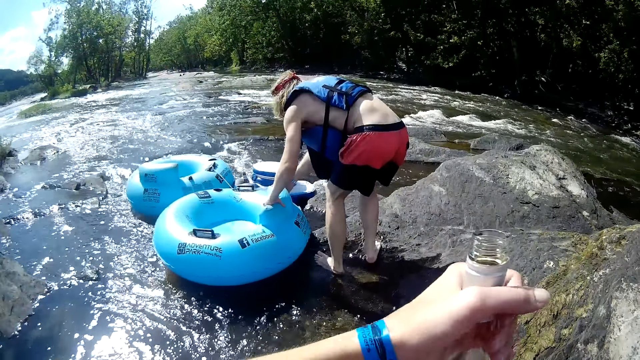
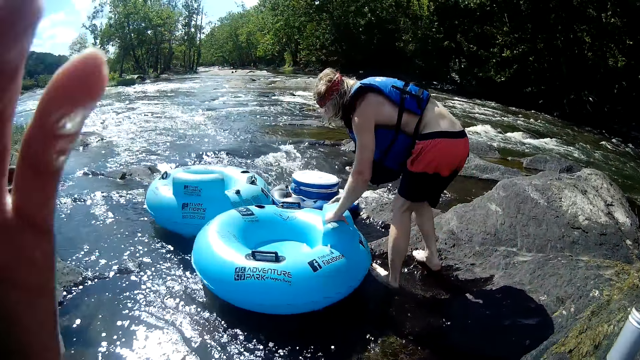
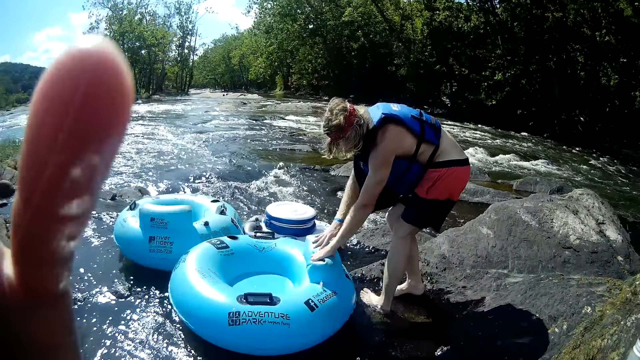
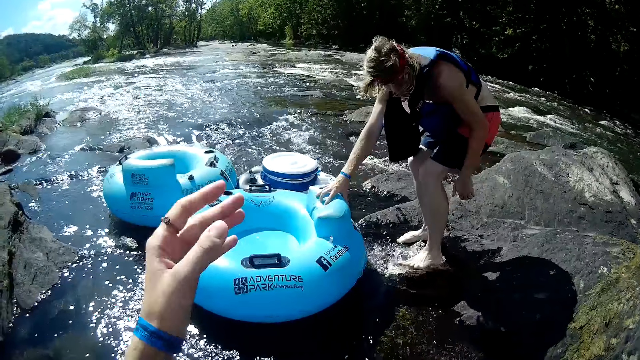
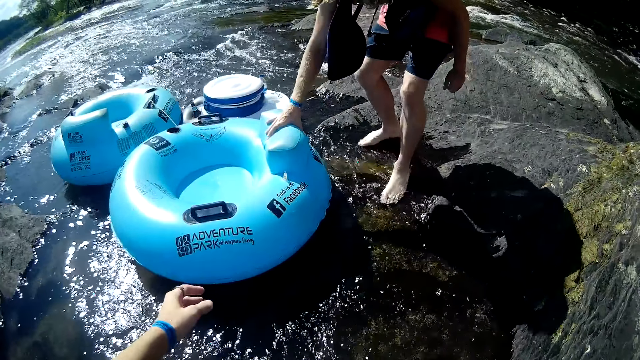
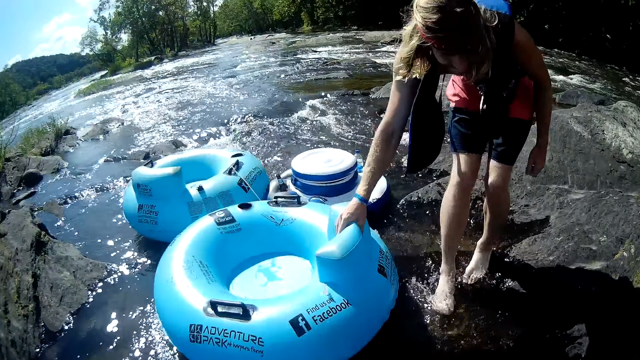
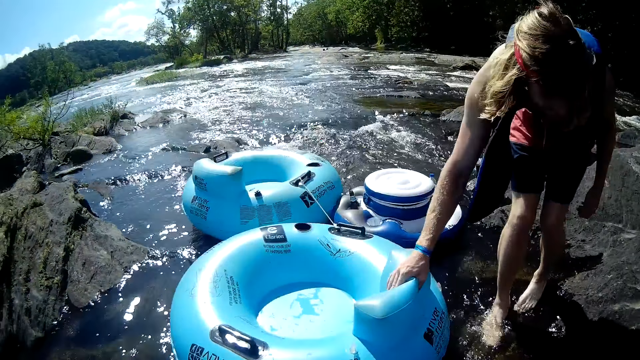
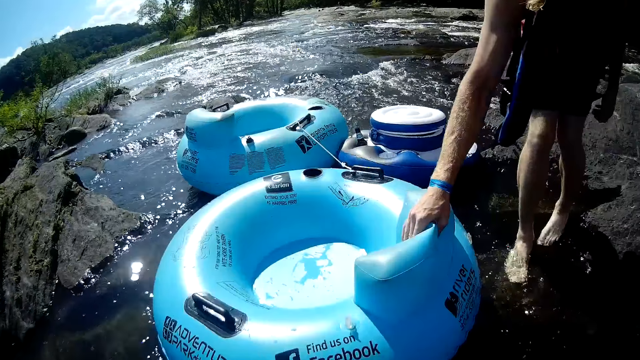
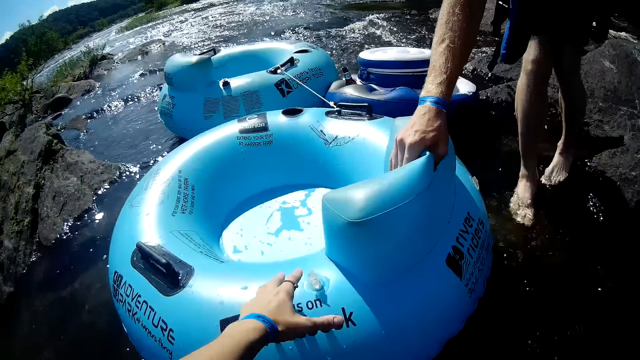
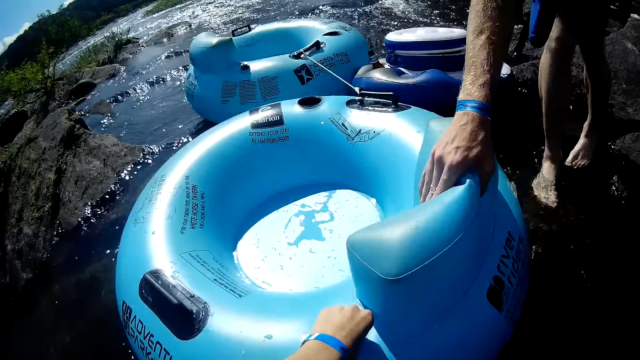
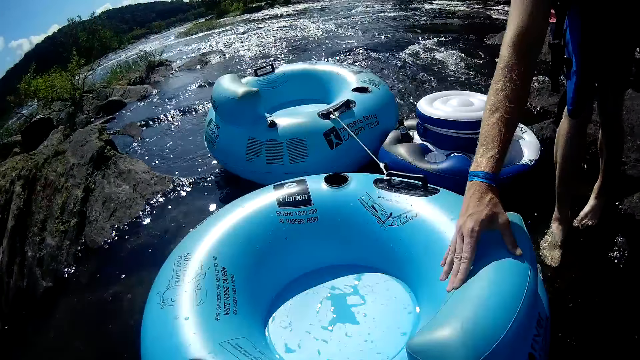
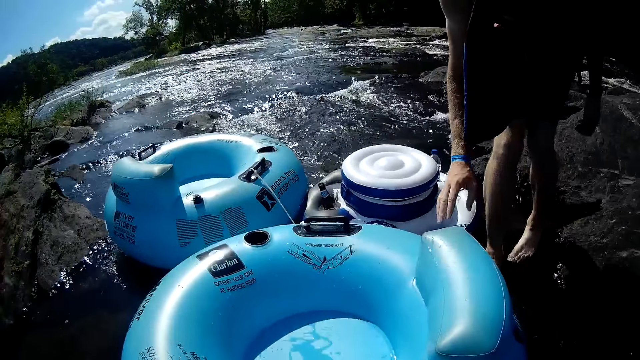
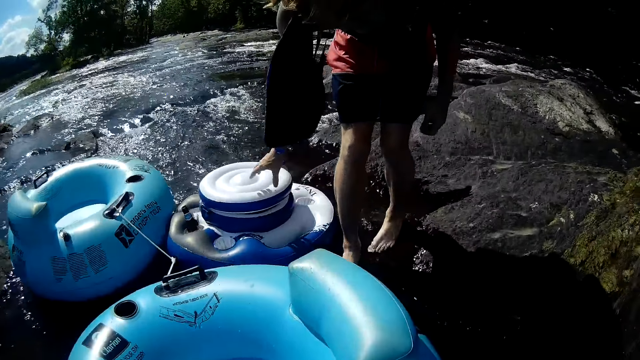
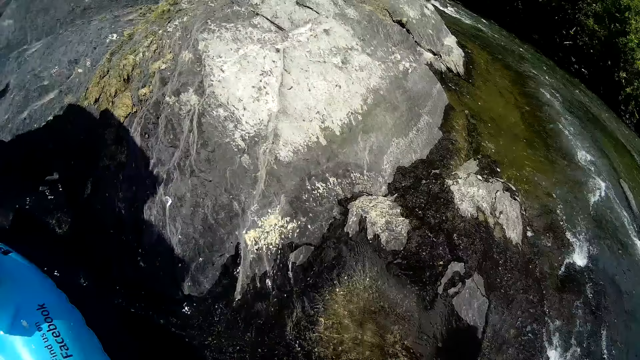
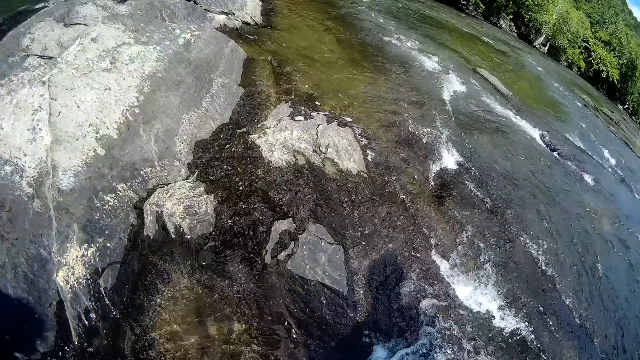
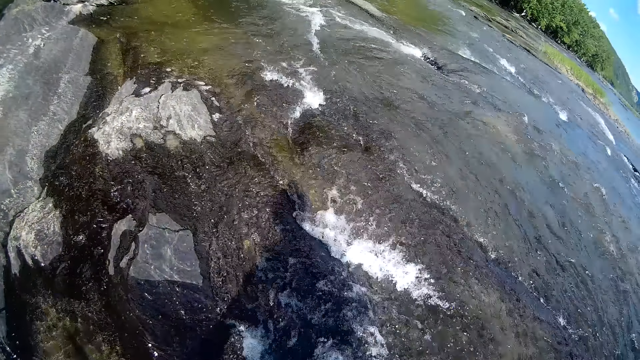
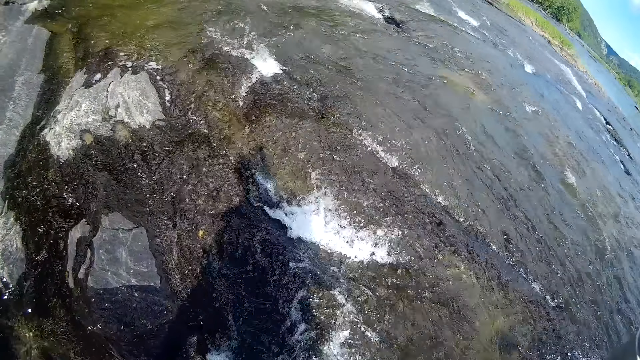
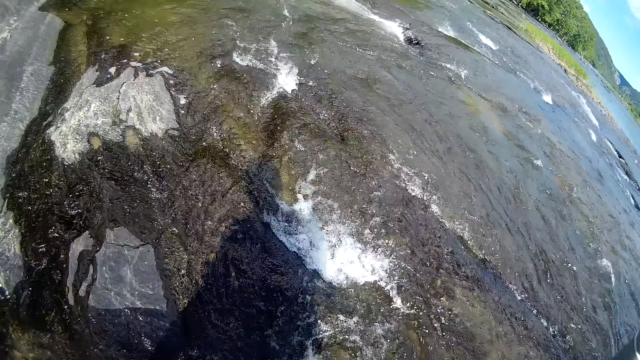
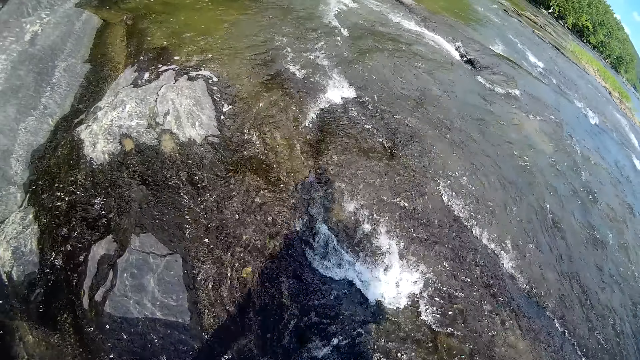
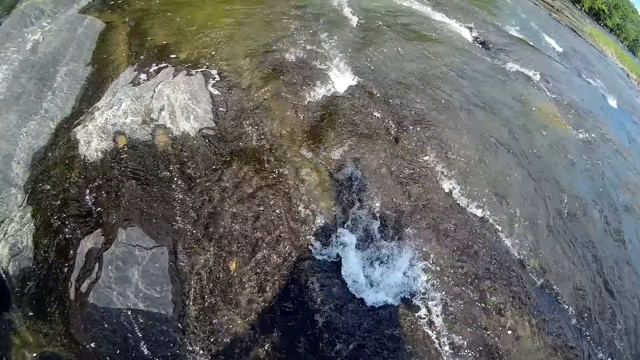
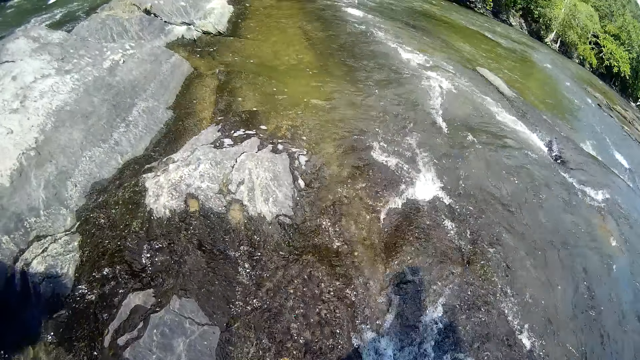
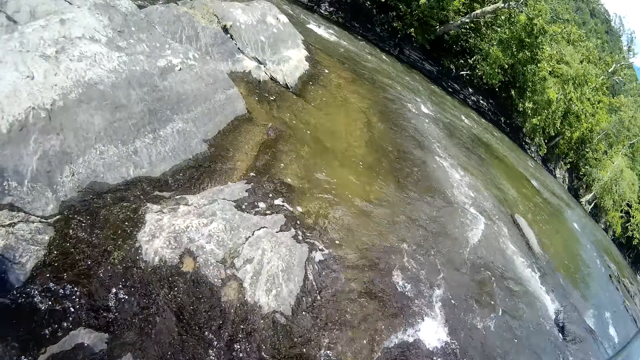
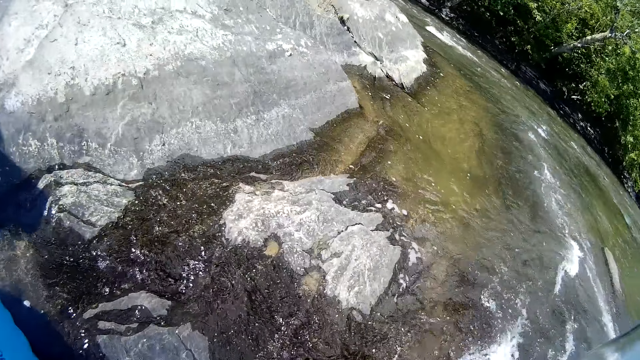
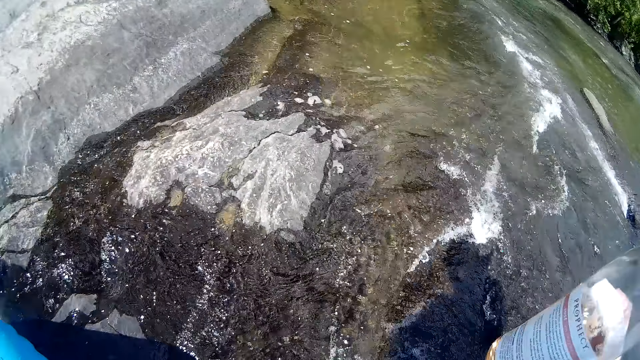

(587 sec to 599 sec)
The camera wearer holds a bottle. A man pulls swimming rings with hands. The camera wearer passes the wine bottle from her left hand to her right hand. She touches a camera. The man moves the swimming rings with a hand. The camera wearer pulls the tube or swimming ring along the stream with her left hand. She converses with the man in the stream. She walks in the river.

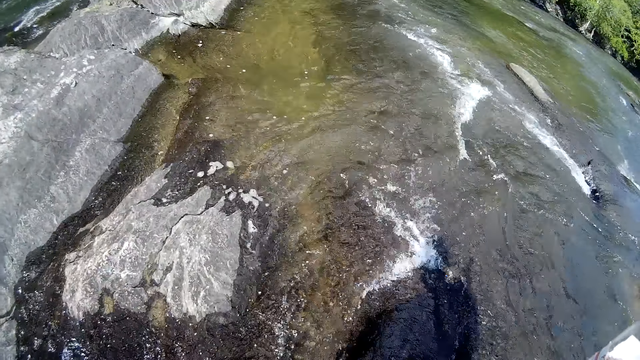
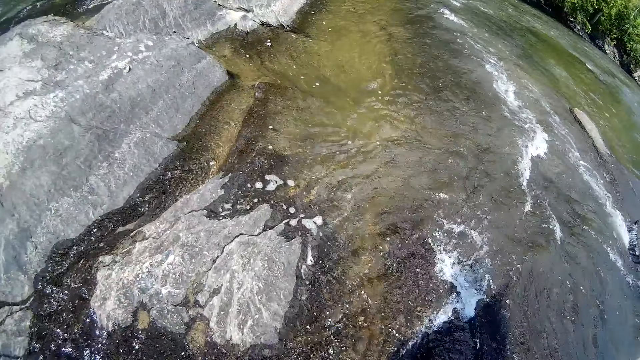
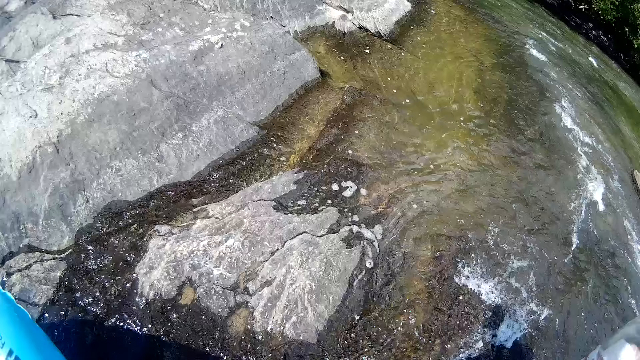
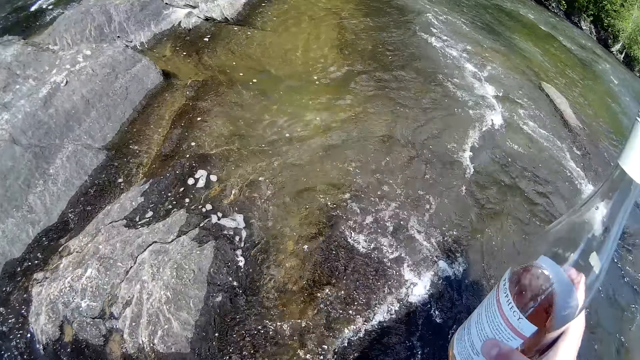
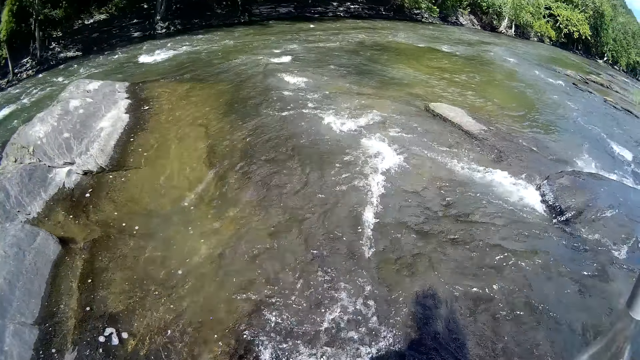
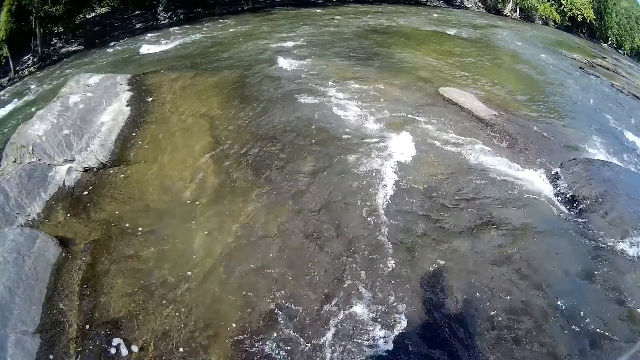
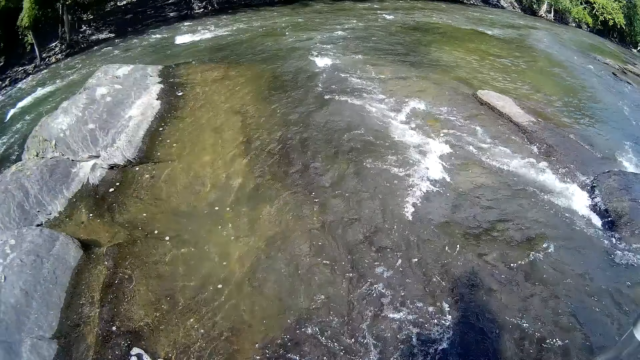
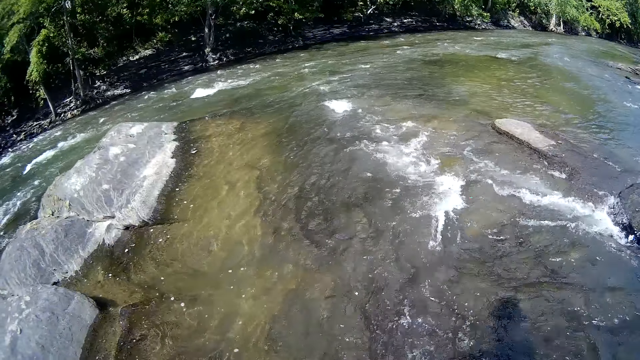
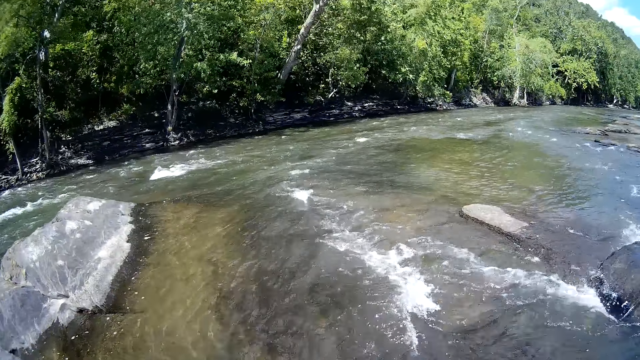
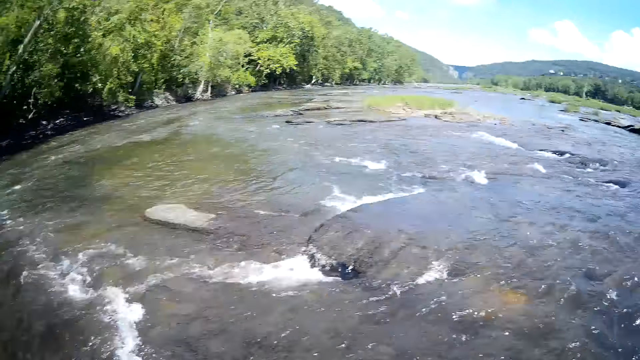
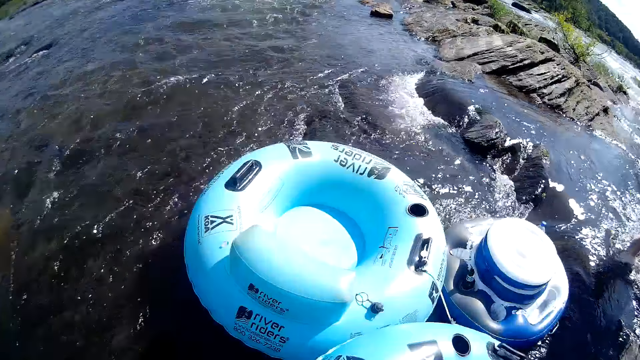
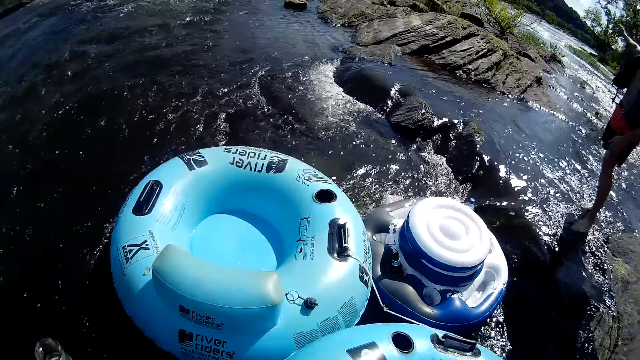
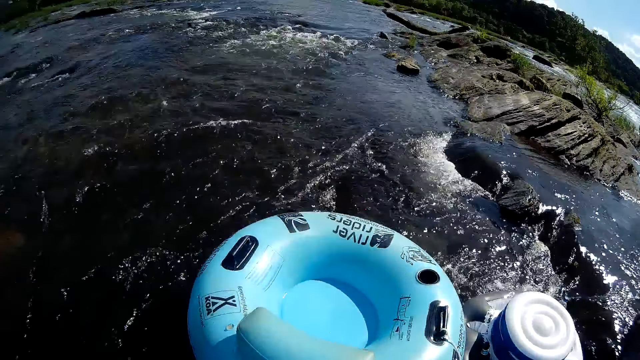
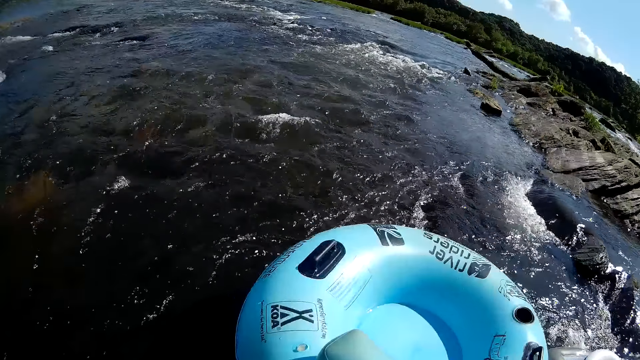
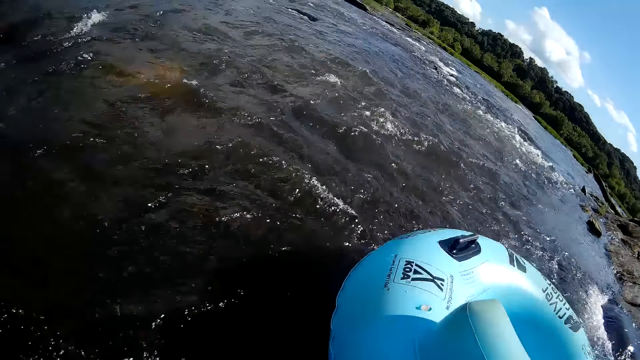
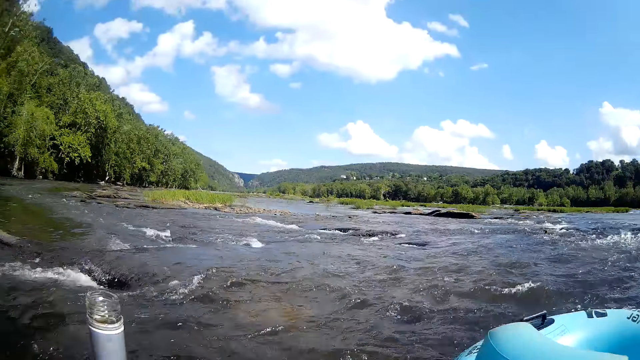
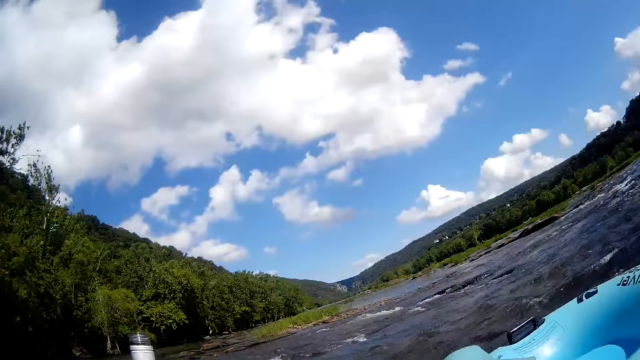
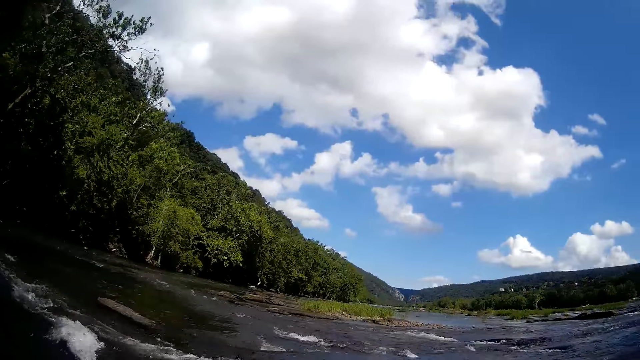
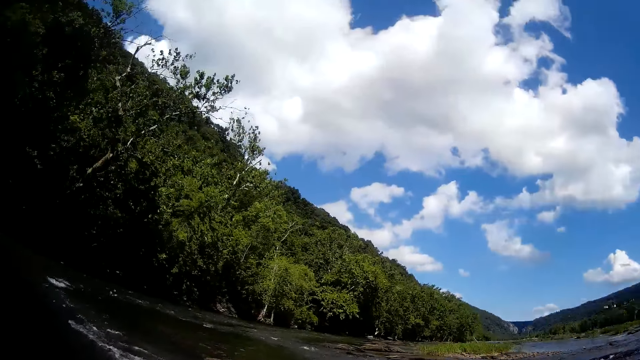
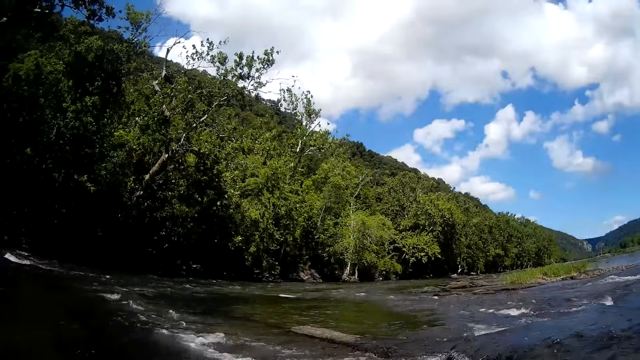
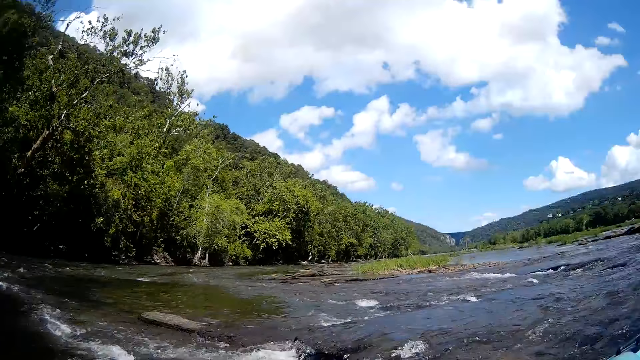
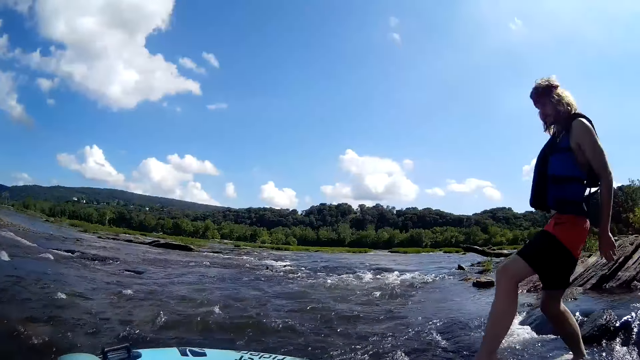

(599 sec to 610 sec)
The camera wearer holds a bottle. They walk in the river. They get on the tube. They hold the bottle.
